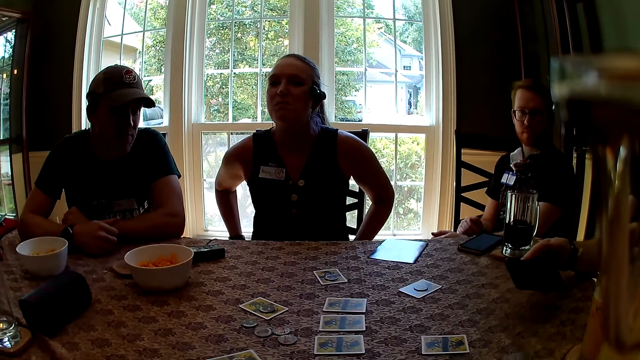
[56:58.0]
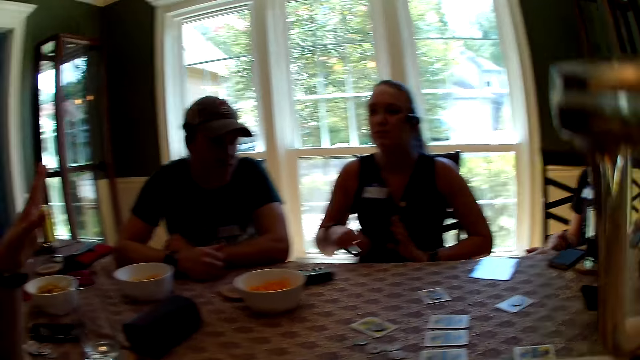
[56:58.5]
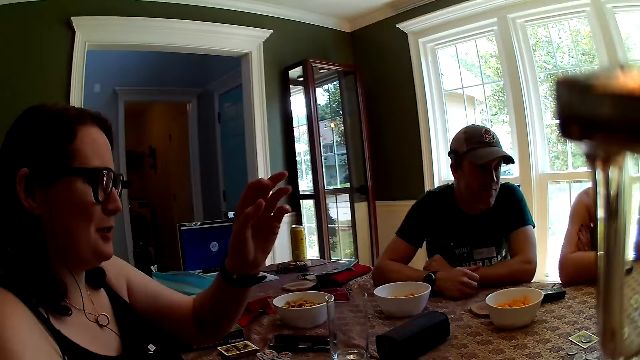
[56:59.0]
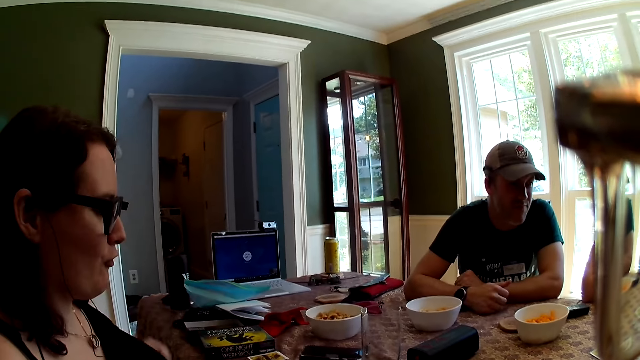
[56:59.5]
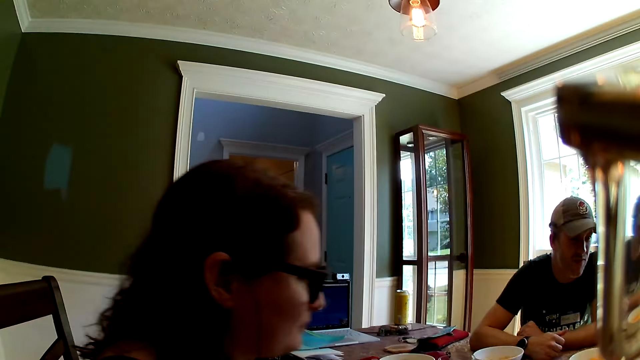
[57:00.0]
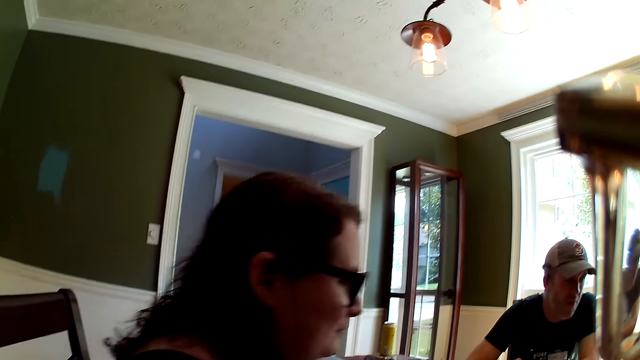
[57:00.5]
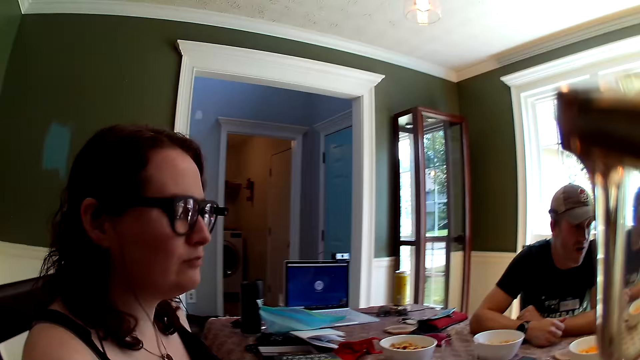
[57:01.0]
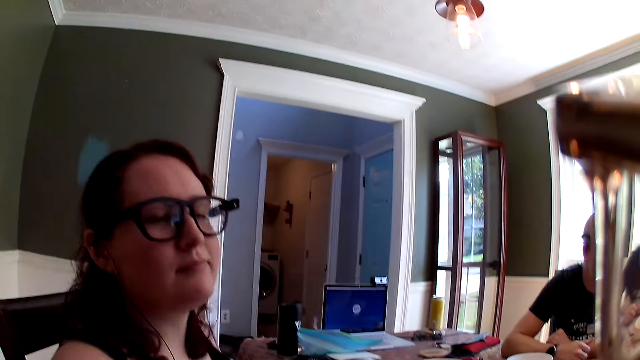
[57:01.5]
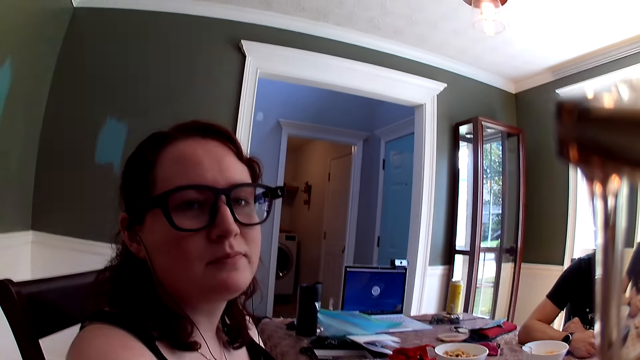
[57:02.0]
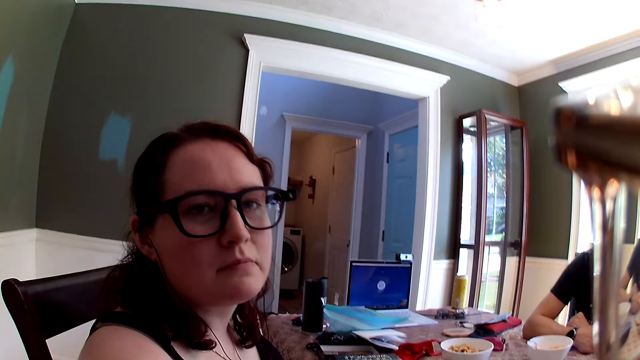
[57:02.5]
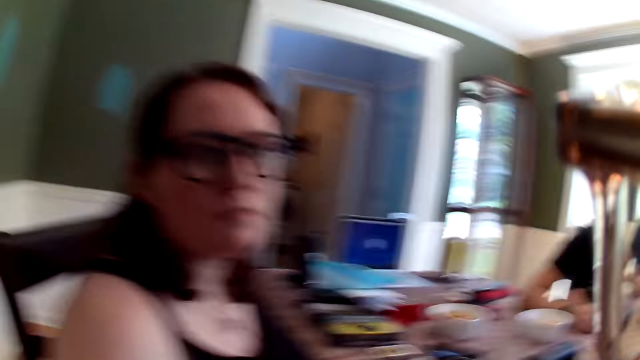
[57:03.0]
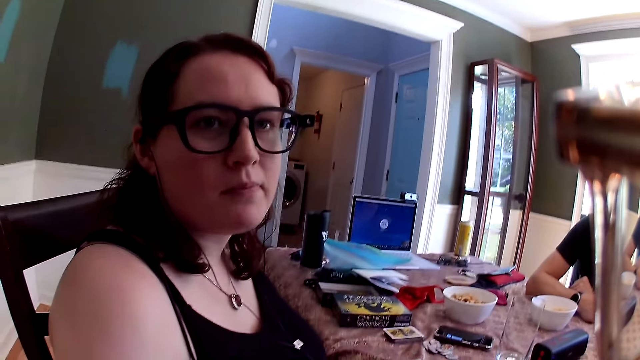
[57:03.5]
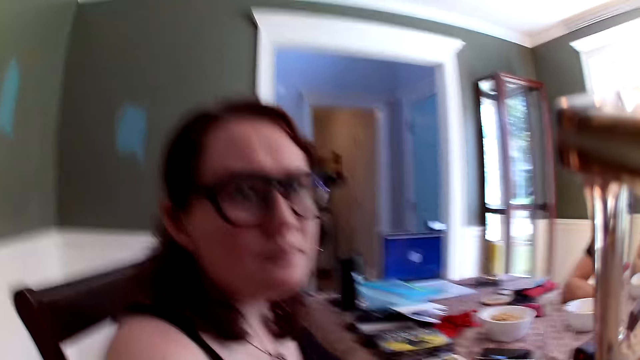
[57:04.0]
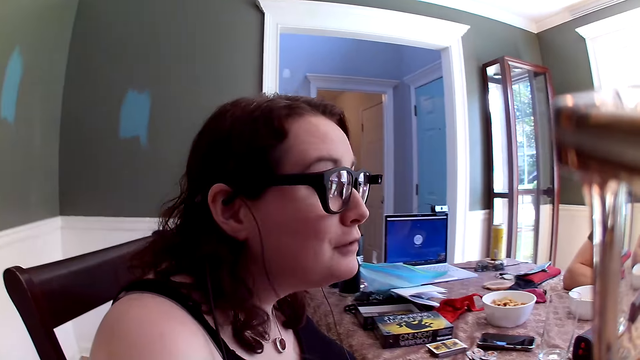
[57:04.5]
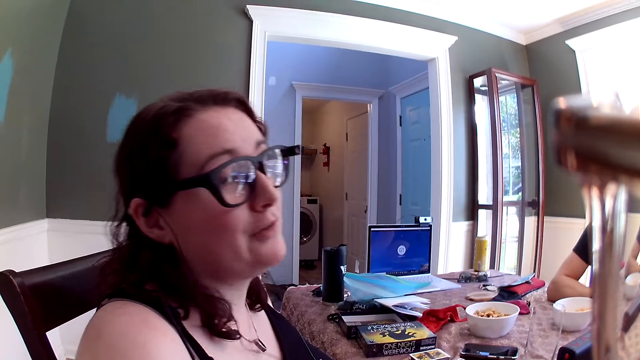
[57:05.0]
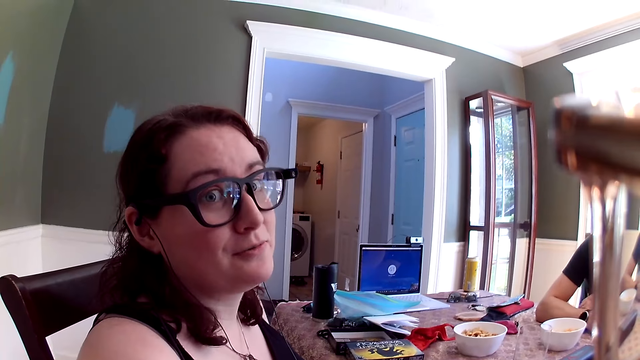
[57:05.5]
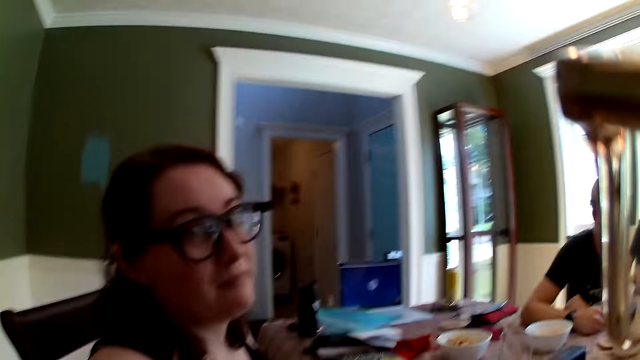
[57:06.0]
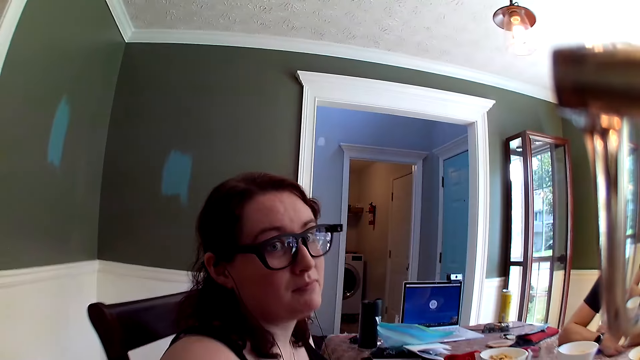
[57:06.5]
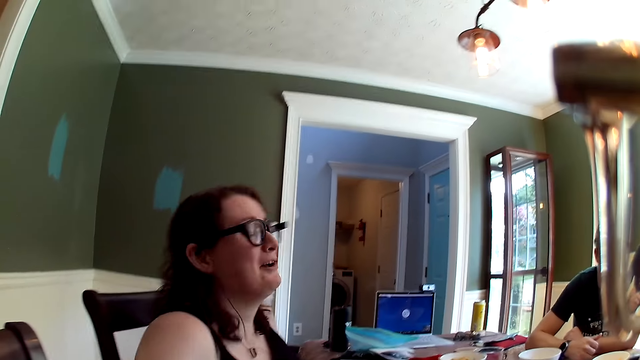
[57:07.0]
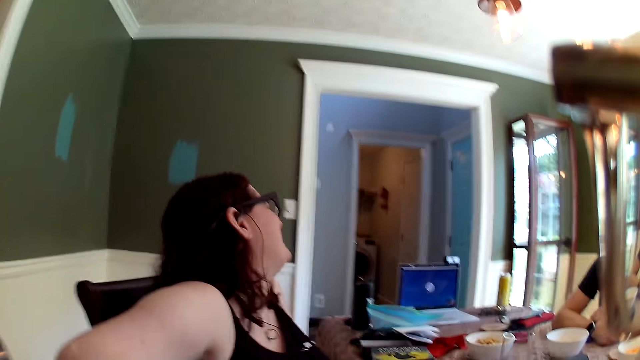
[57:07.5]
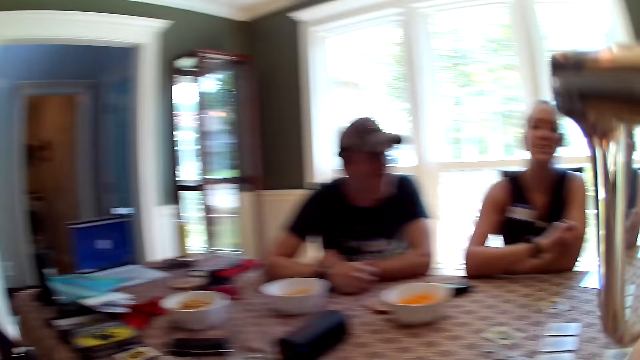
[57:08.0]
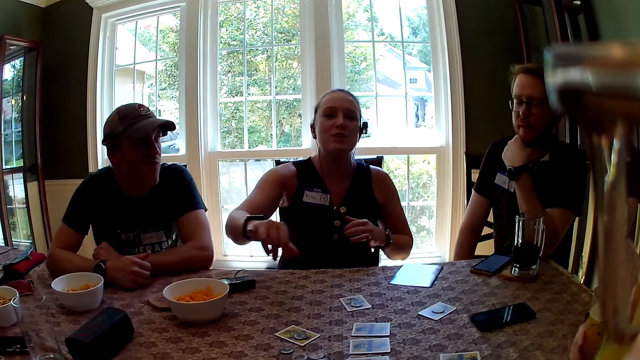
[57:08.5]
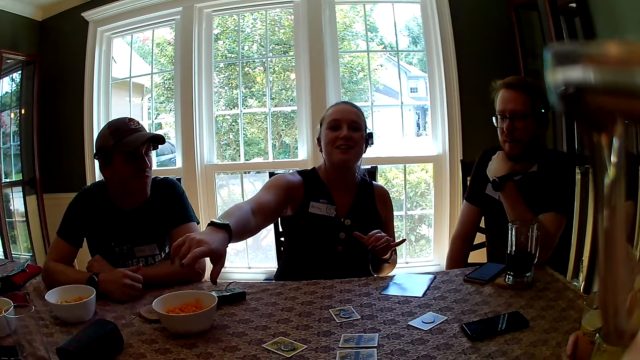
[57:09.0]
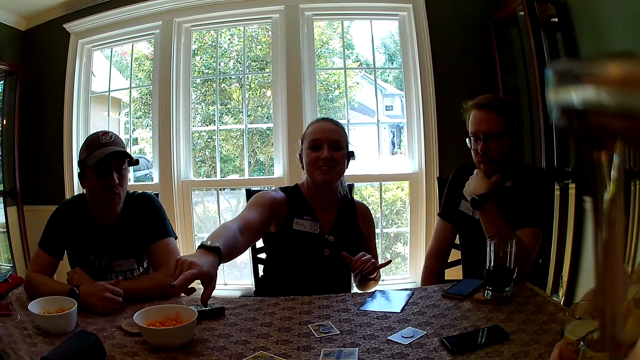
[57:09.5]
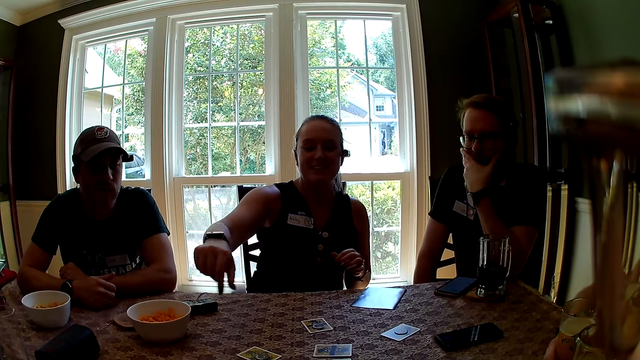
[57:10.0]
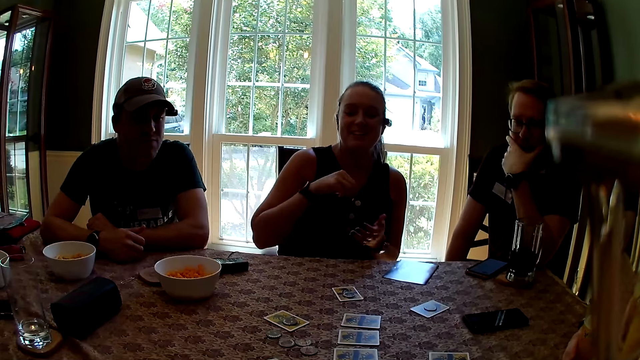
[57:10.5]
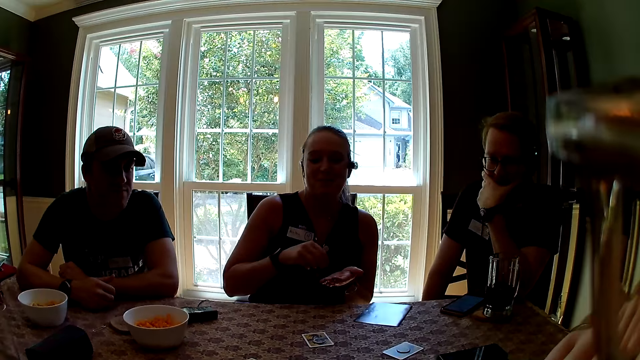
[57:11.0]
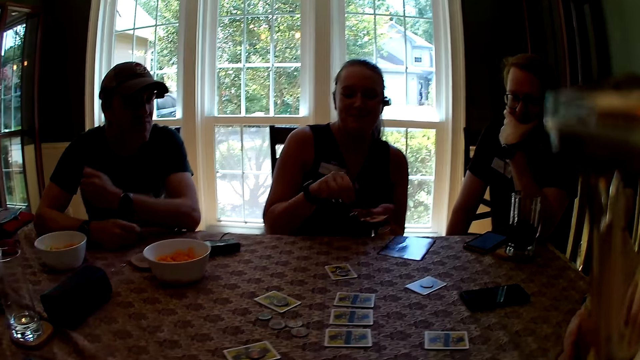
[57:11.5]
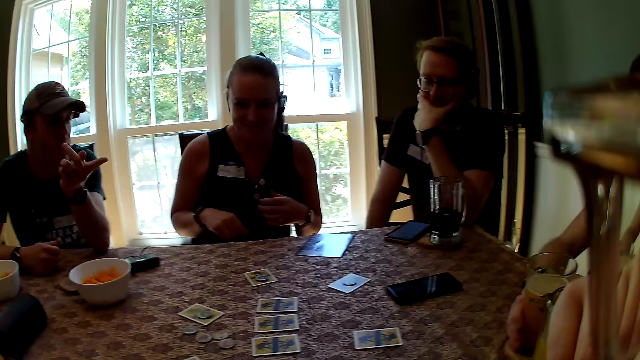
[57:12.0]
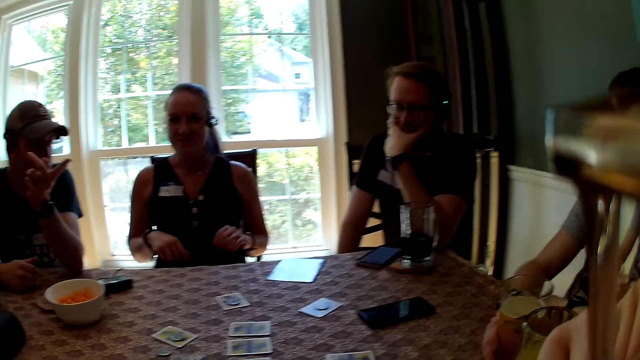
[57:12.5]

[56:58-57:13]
A man drops the phone on the table with his right hand. A woman speaks. Another woman pulls a chair with both hands. The camera wearer speaks. They look at the first woman. They speak. The first woman speaks. The camera wearer looks around. A third woman speaks.

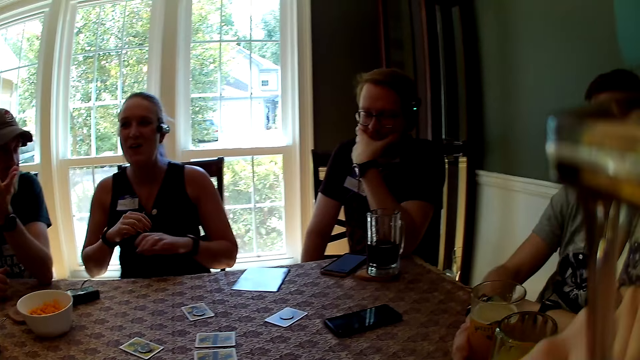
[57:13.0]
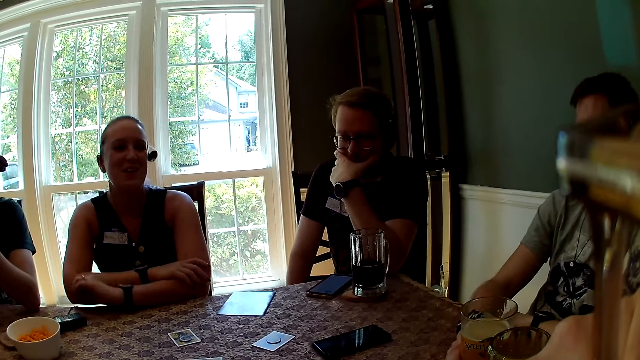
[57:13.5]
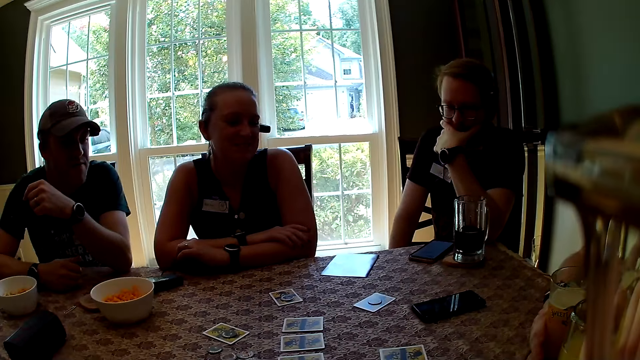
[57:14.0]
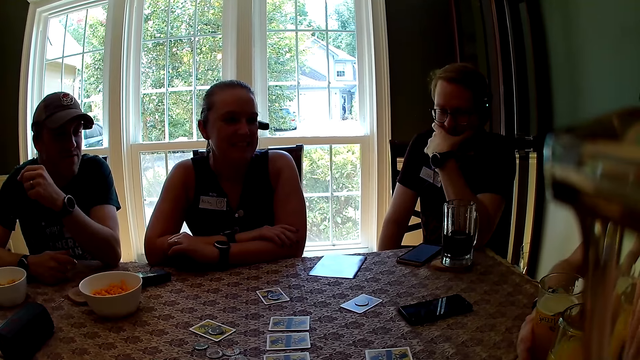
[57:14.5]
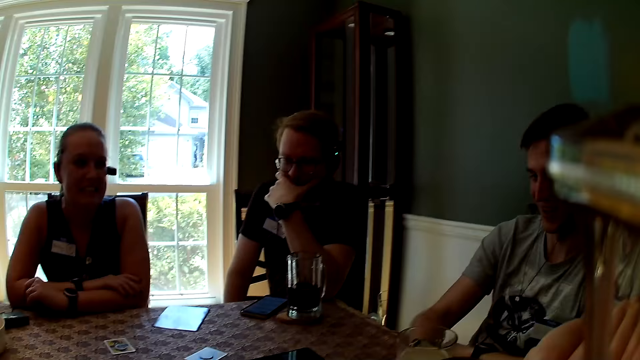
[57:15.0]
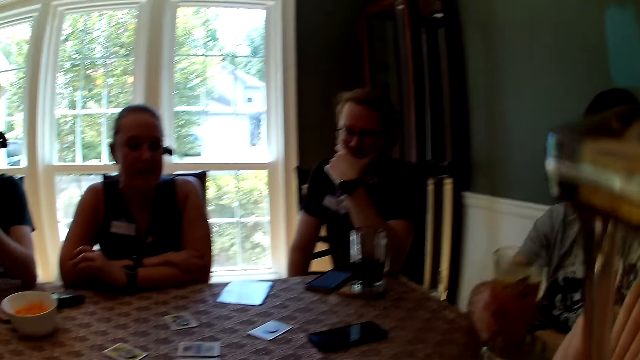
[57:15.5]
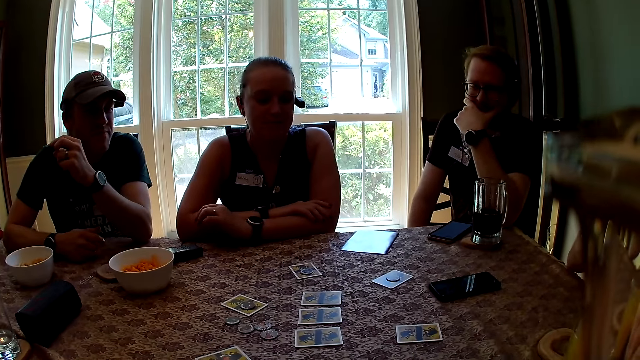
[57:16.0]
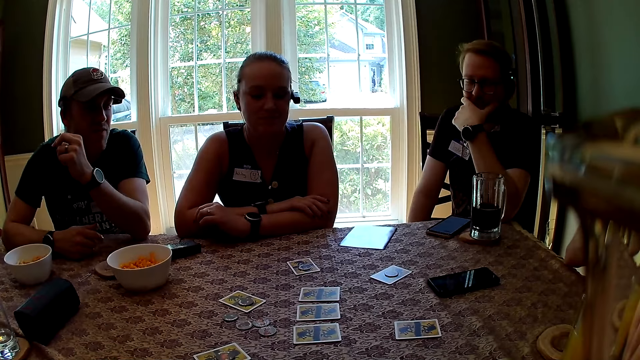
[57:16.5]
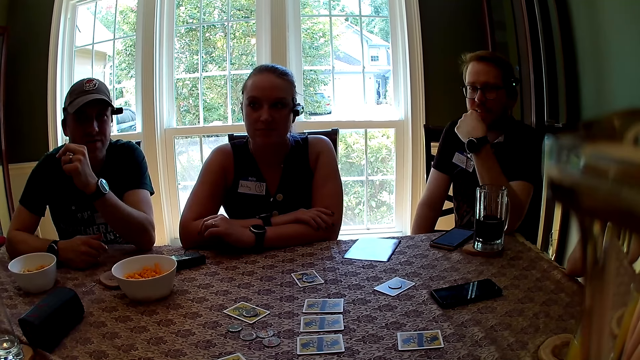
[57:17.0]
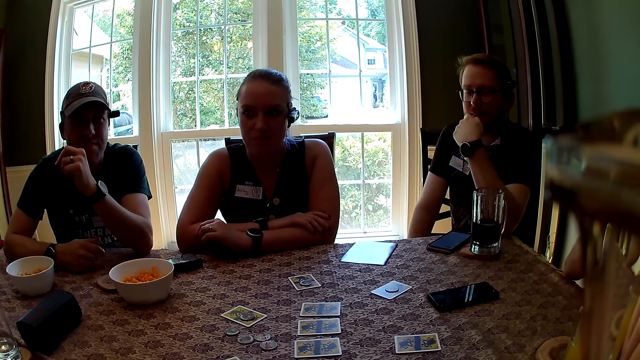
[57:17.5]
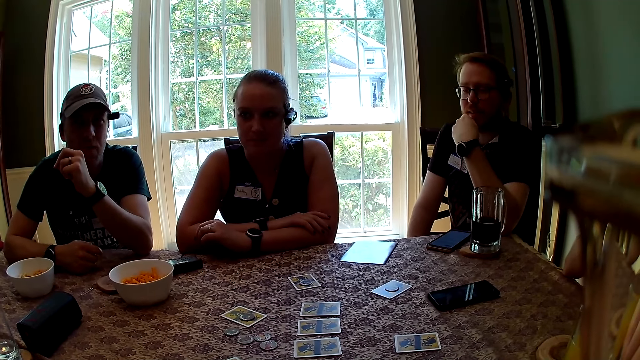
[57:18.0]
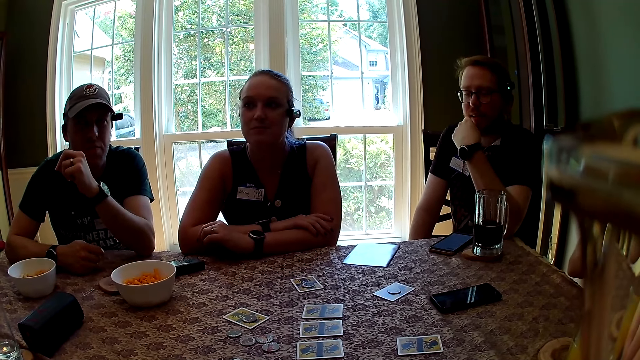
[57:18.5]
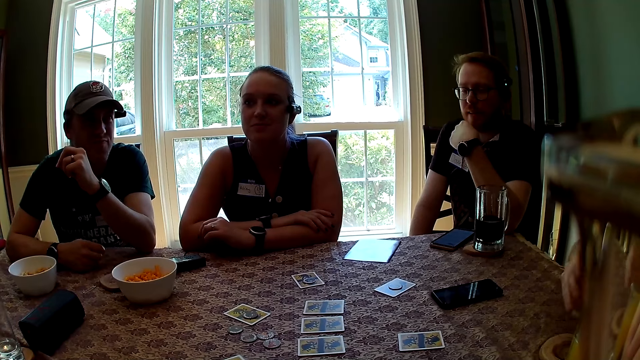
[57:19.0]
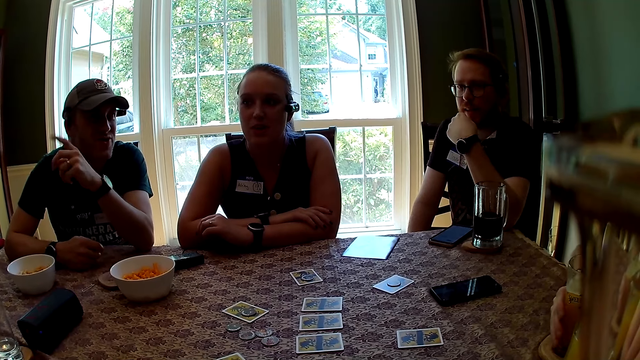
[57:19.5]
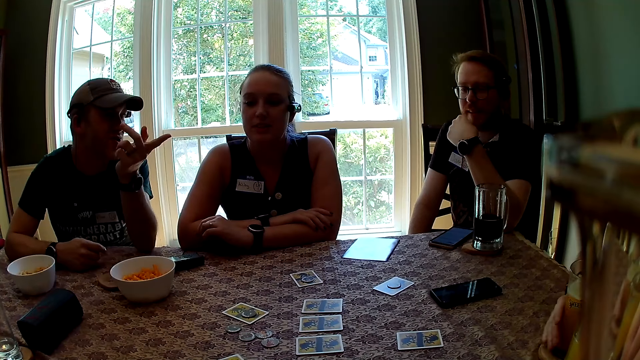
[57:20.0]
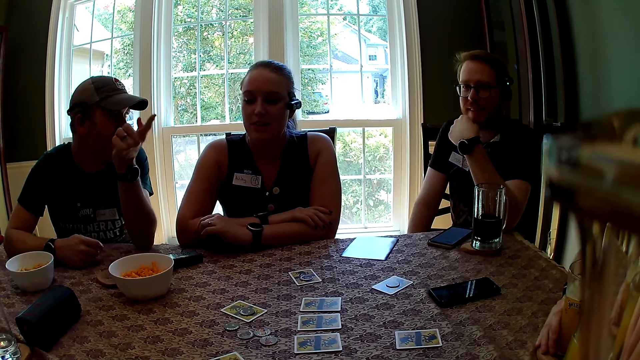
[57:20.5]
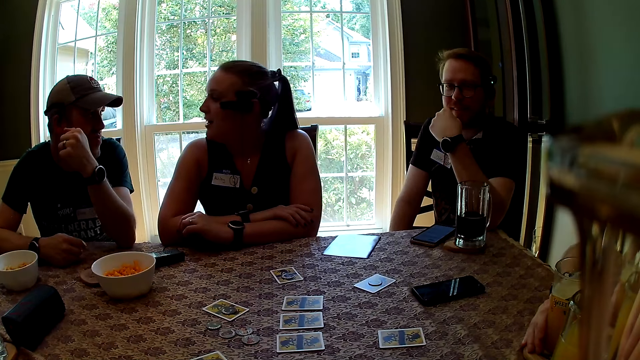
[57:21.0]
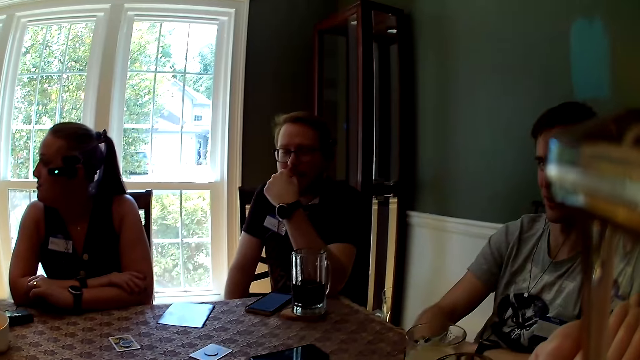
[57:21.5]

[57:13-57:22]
The camera wearer looks around. A man points a finger. The man speaks.
